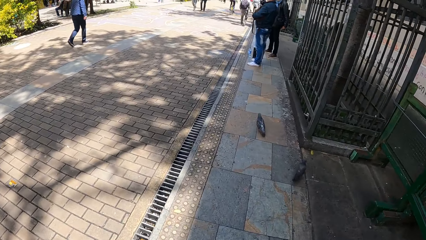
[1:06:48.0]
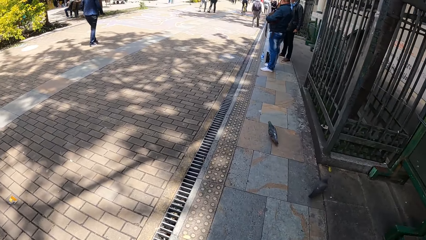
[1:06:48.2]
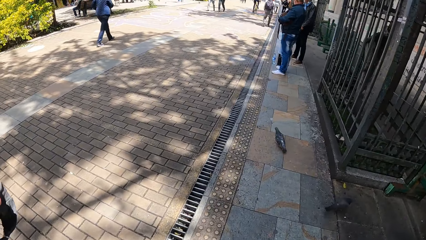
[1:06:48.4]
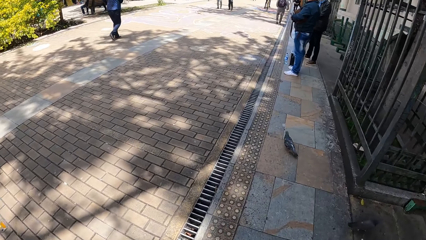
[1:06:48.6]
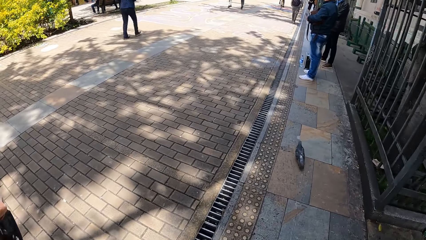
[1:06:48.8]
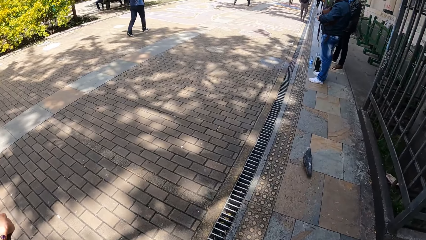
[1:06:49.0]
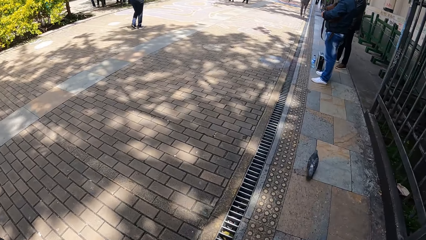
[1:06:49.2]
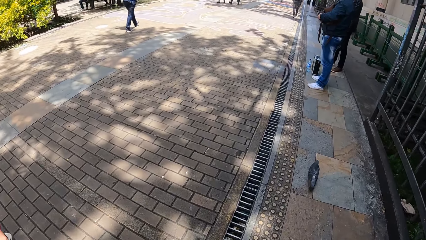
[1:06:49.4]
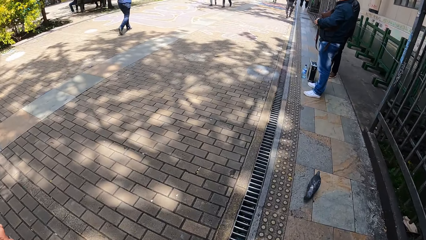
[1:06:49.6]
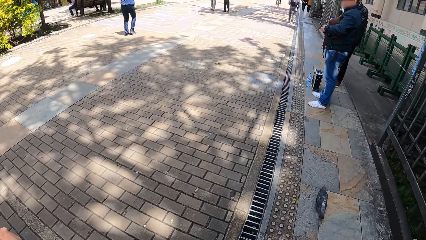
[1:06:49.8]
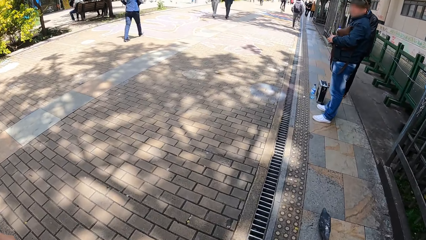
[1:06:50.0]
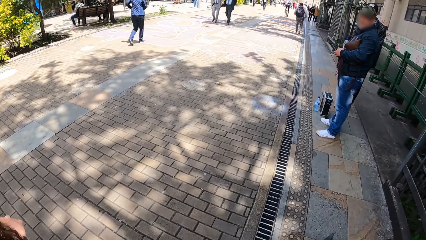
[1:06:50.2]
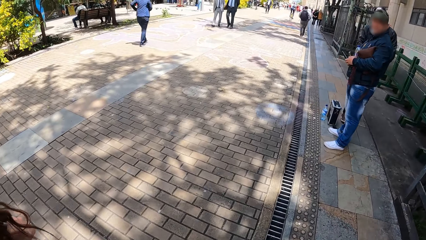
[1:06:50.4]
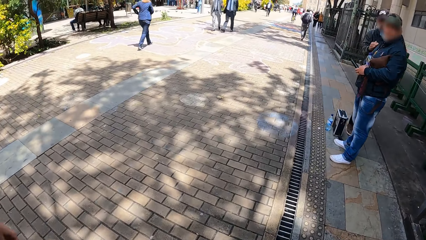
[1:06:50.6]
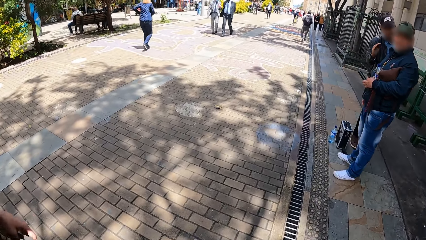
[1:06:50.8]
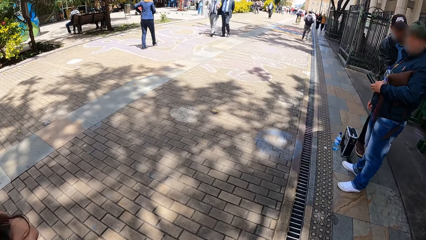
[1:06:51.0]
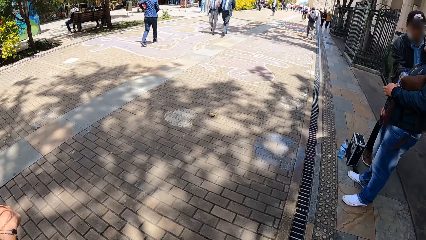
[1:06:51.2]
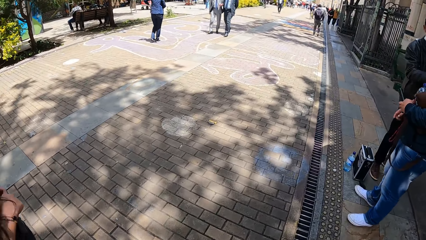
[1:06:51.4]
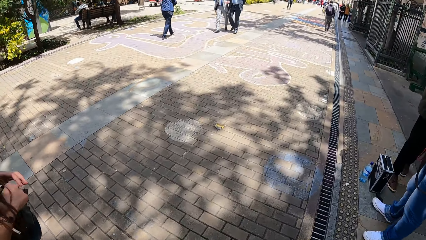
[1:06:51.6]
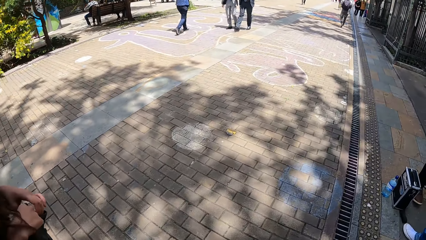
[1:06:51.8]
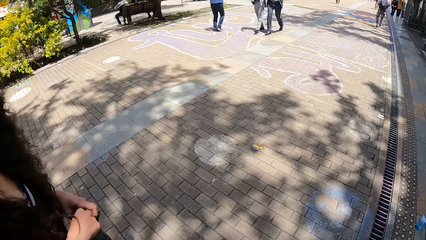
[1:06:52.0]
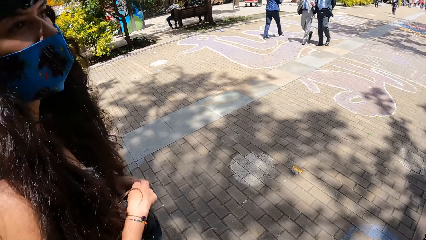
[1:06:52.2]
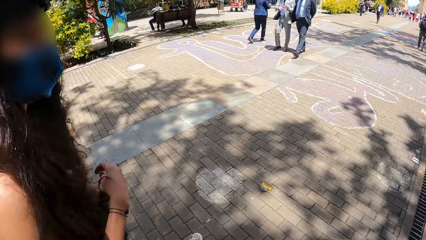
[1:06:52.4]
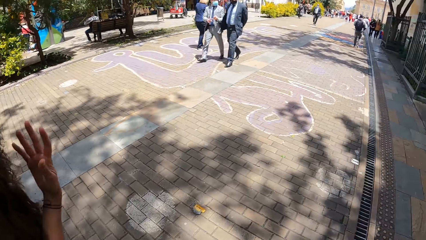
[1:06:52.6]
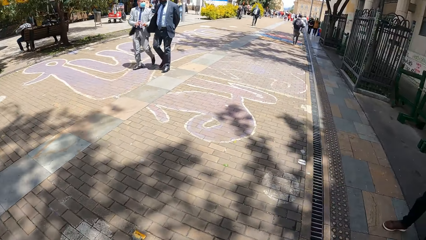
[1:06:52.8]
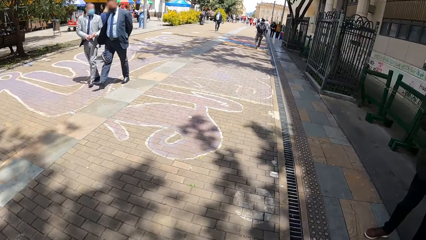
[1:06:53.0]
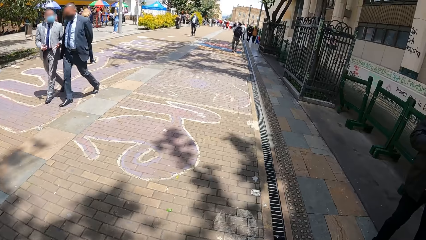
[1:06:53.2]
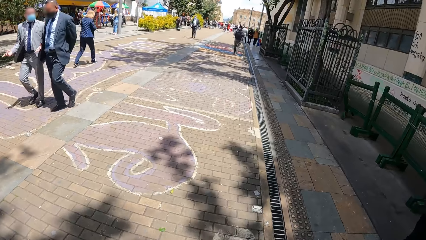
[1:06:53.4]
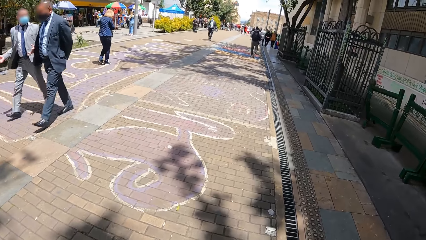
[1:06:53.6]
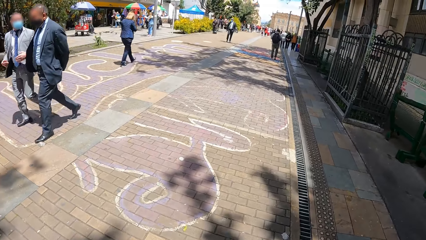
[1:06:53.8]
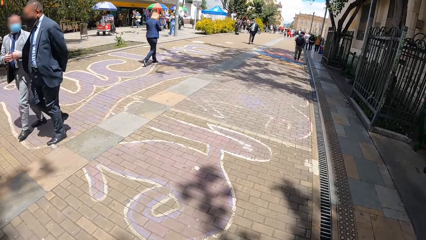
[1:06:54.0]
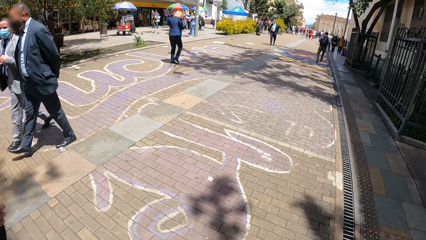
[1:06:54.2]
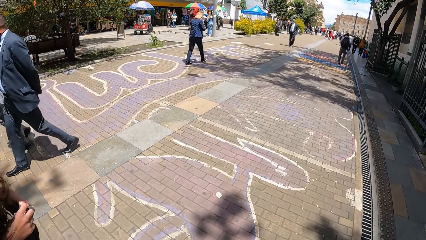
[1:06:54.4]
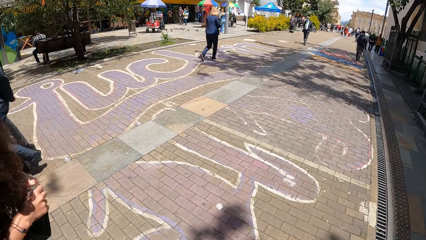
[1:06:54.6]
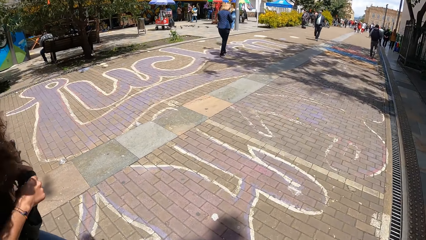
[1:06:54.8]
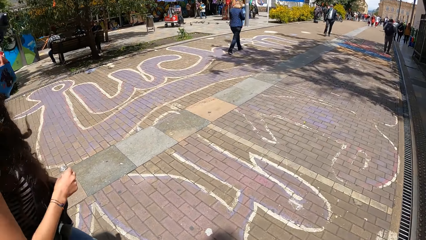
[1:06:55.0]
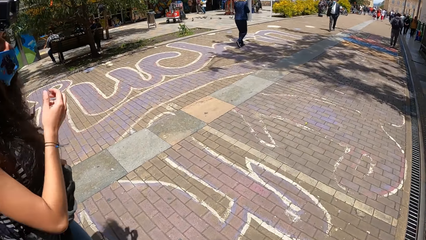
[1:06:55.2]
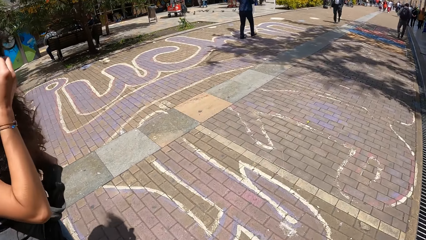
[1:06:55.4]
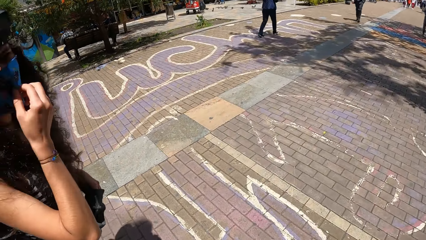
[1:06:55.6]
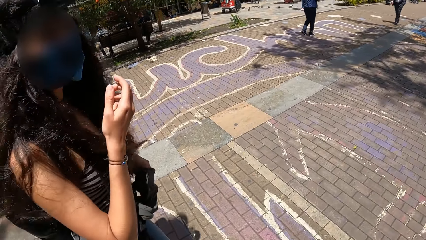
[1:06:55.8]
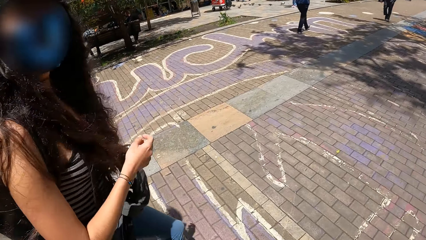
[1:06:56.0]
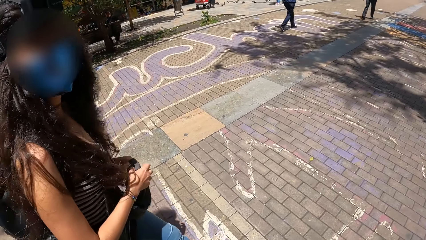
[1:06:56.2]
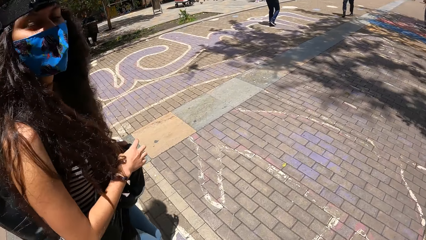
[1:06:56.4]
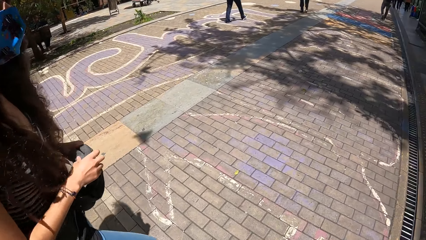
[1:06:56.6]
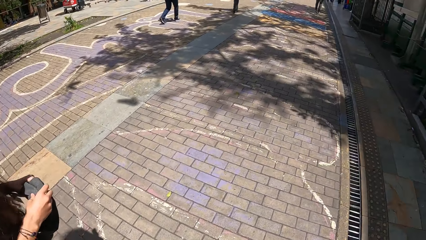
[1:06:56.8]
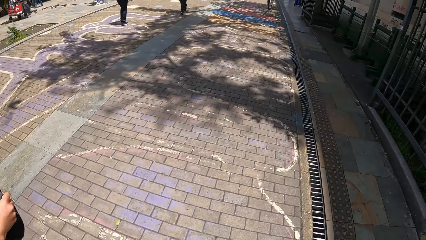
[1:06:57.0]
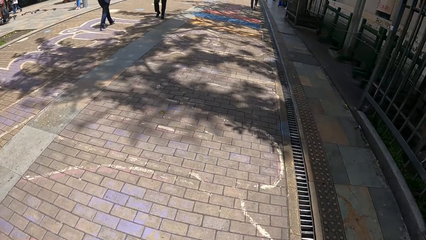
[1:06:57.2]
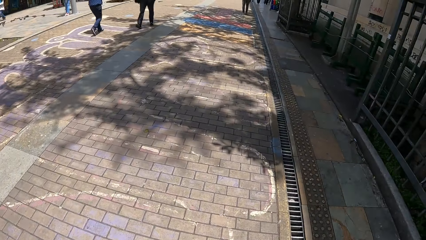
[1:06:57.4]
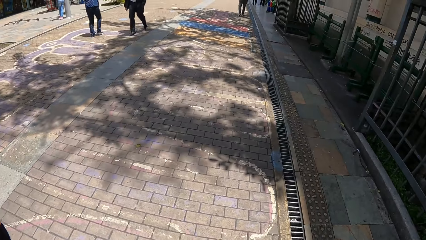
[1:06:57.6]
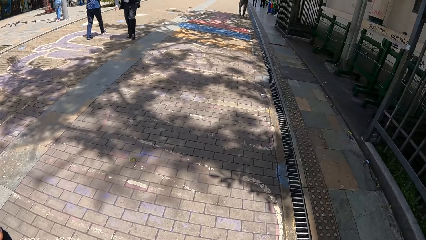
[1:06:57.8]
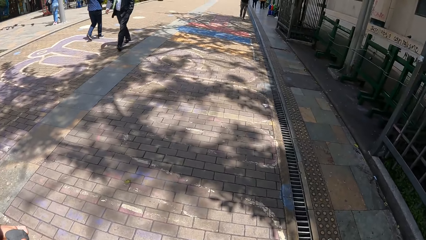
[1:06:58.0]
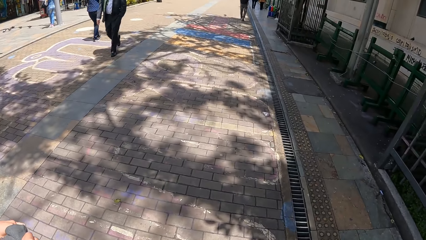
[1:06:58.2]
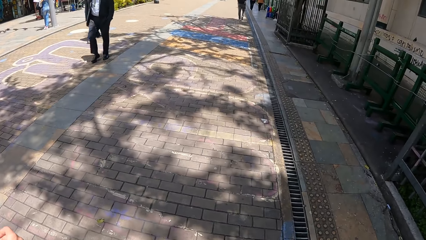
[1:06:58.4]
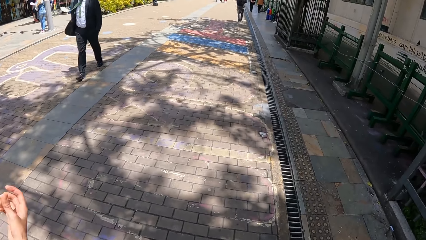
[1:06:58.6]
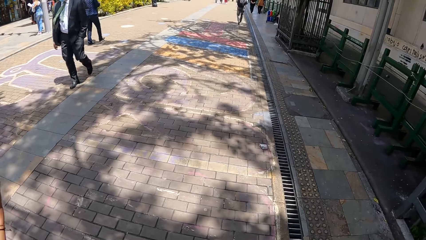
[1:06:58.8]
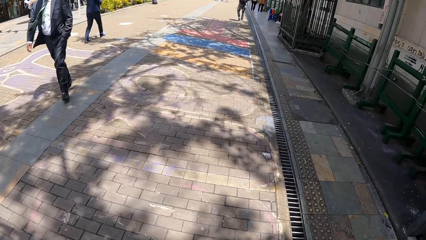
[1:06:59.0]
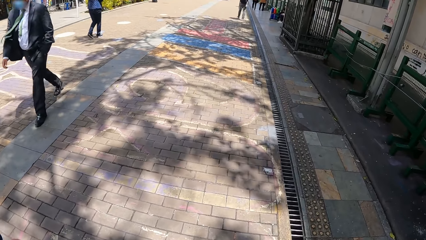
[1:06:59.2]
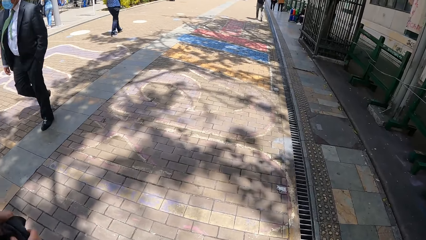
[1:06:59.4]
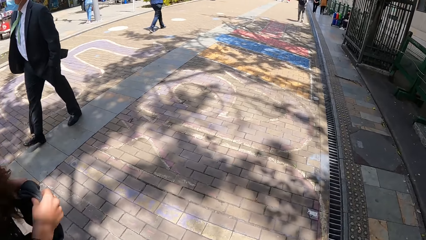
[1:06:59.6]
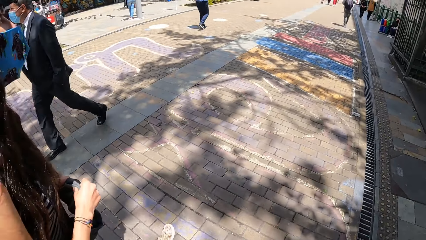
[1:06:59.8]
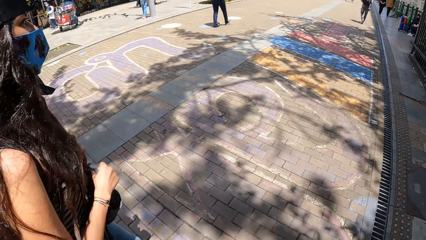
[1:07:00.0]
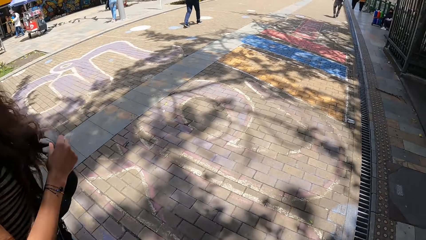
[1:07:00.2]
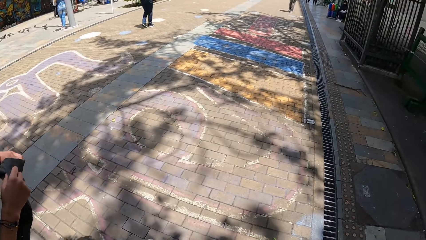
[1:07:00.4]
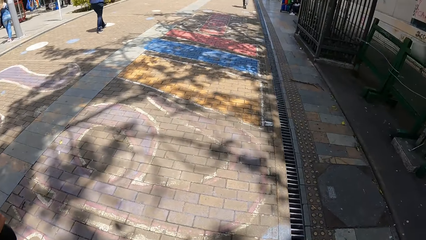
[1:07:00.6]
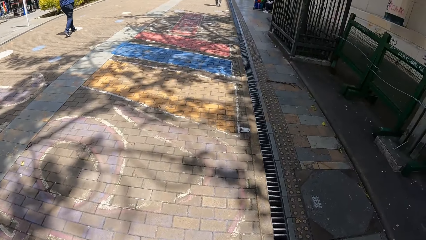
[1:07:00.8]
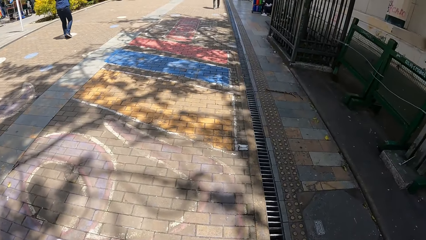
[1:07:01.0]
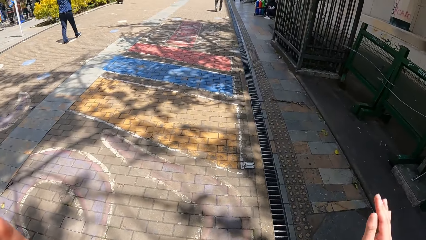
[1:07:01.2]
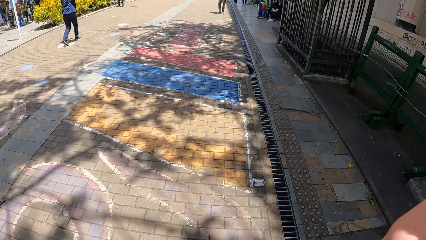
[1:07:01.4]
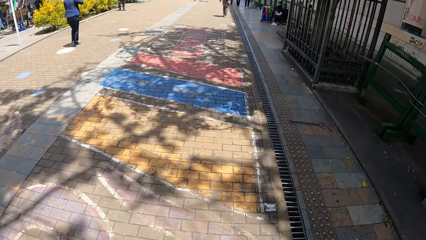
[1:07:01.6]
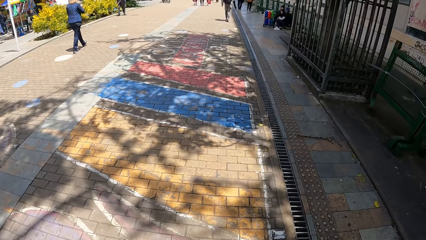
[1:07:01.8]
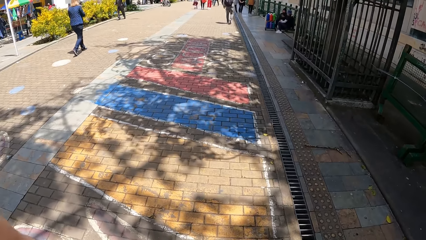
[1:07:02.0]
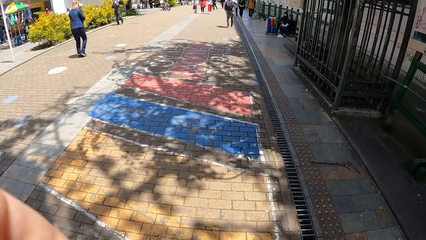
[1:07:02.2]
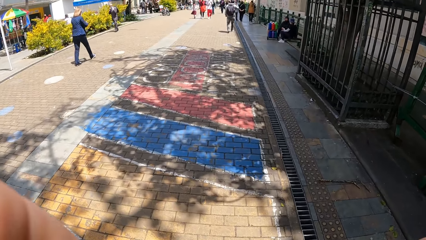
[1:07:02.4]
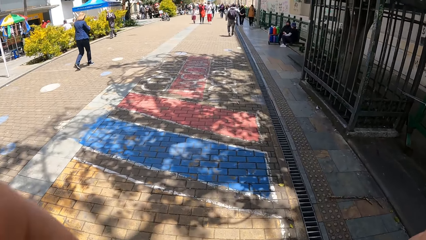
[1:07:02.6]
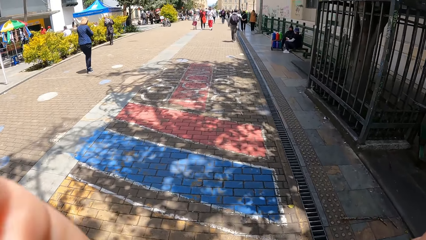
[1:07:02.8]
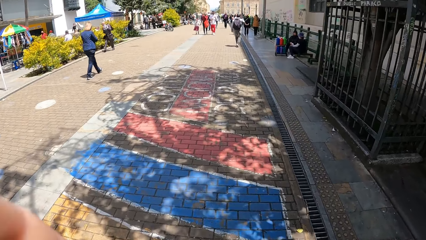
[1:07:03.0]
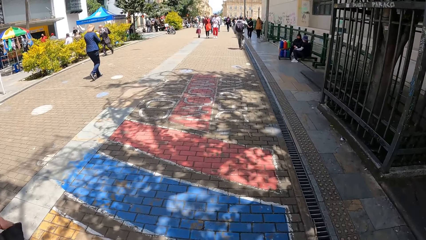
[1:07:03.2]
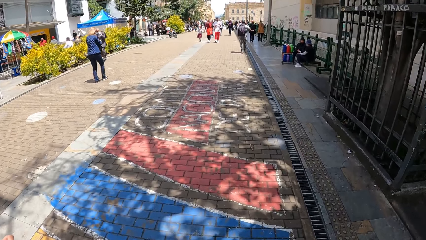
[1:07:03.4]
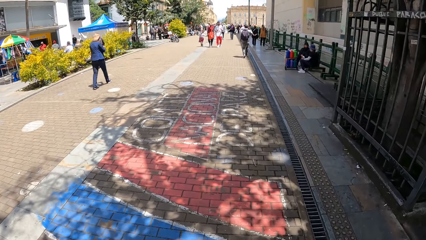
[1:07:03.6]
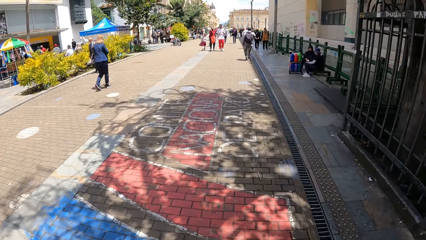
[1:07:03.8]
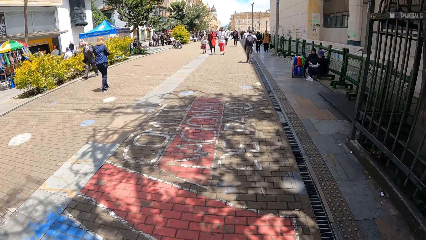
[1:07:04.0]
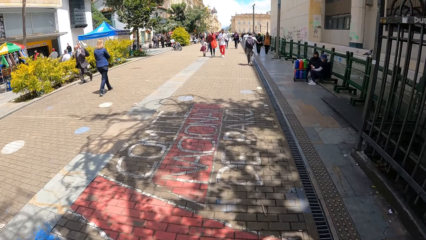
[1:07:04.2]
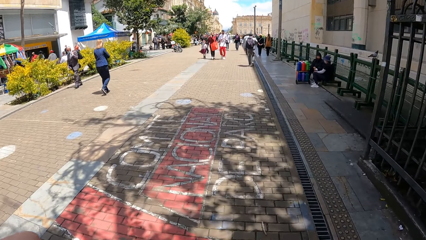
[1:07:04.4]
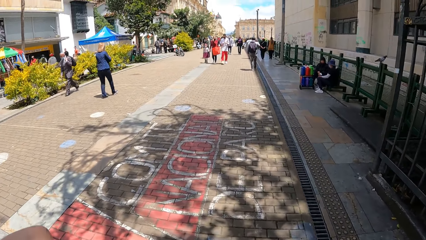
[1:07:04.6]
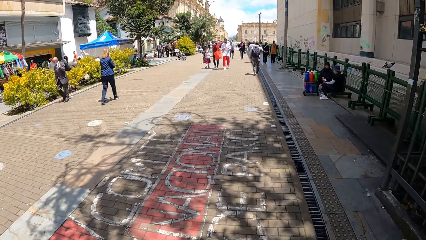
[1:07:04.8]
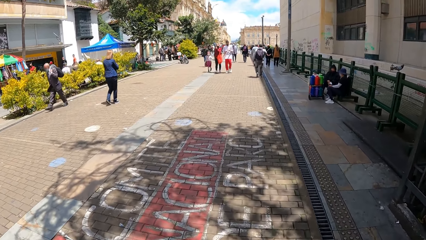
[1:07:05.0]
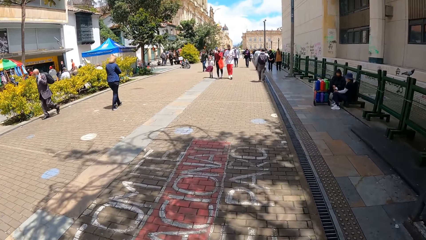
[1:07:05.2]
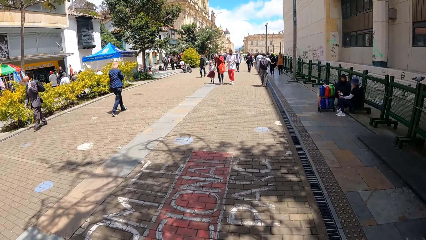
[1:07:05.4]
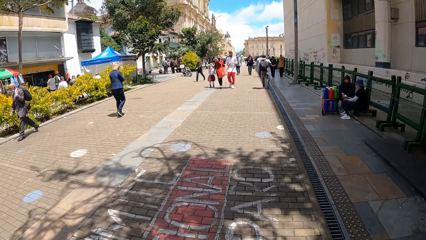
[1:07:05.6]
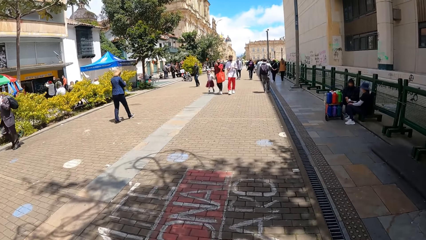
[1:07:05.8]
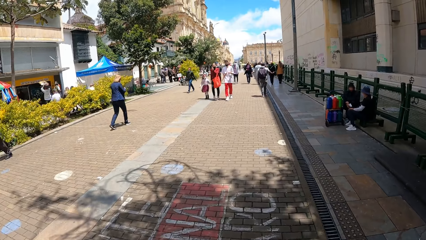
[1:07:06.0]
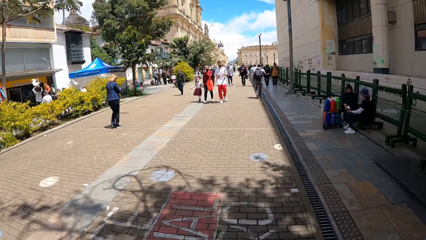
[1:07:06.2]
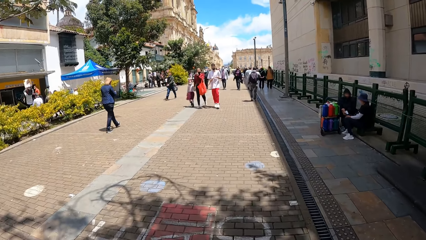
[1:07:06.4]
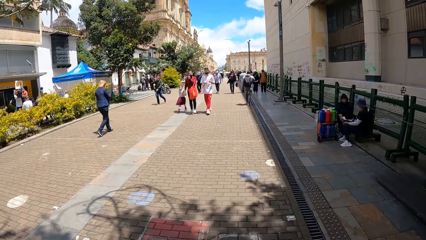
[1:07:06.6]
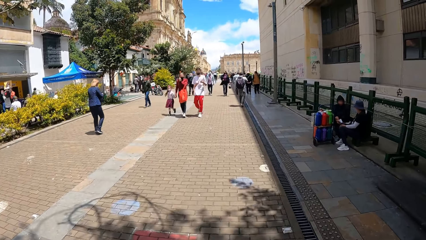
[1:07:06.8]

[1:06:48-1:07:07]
The woman raises her right hand, adjusts her face mask with her right hand, and holds the sweater sleeve with her right hand. The camera wearer raises her right hand.
